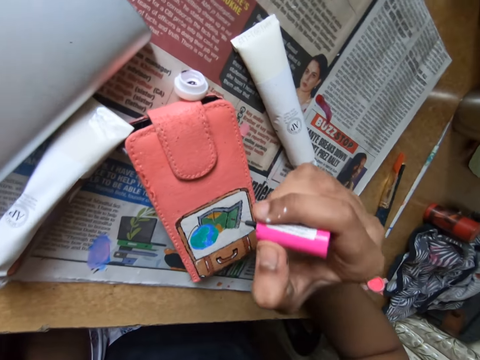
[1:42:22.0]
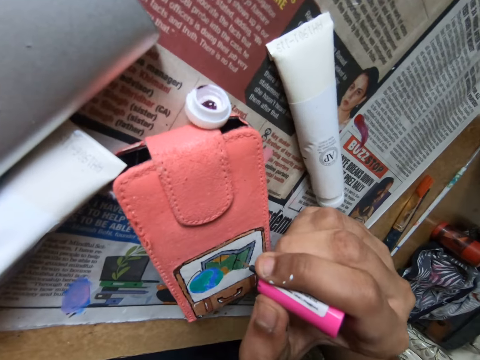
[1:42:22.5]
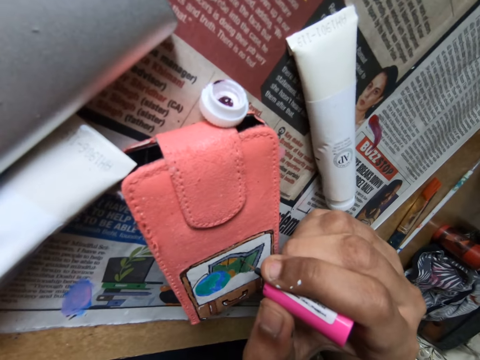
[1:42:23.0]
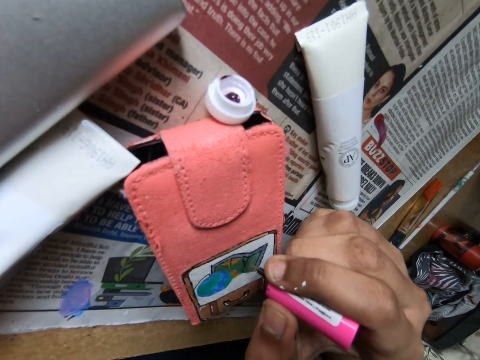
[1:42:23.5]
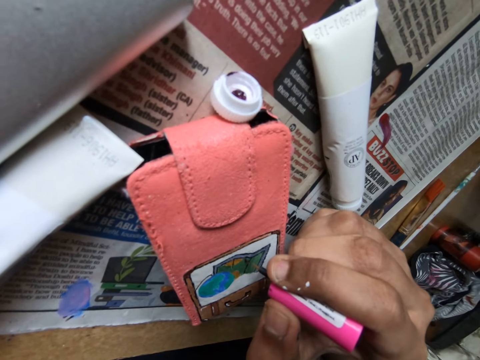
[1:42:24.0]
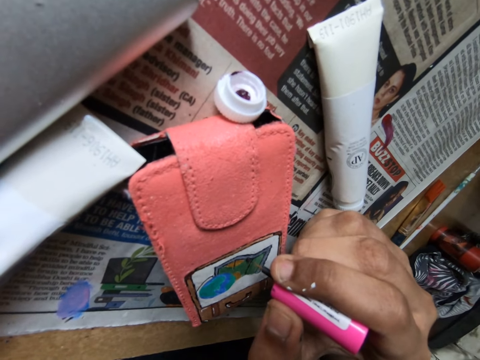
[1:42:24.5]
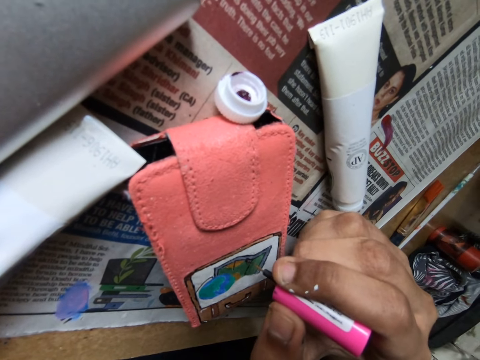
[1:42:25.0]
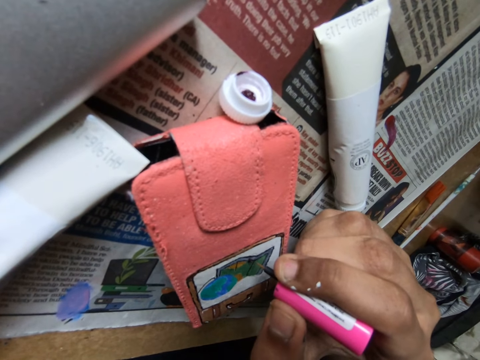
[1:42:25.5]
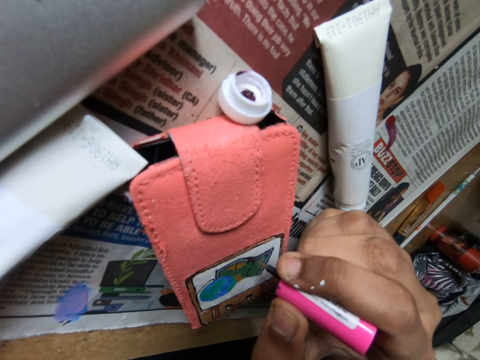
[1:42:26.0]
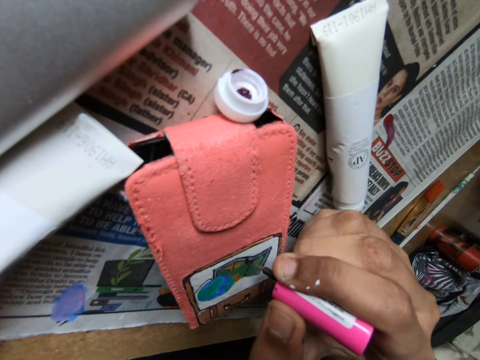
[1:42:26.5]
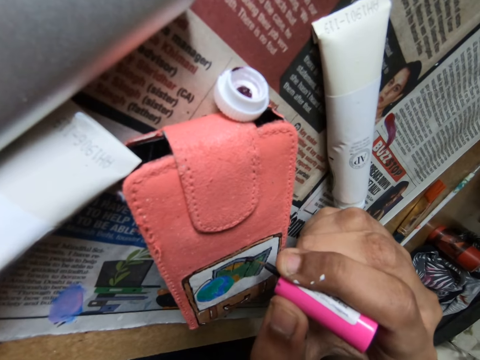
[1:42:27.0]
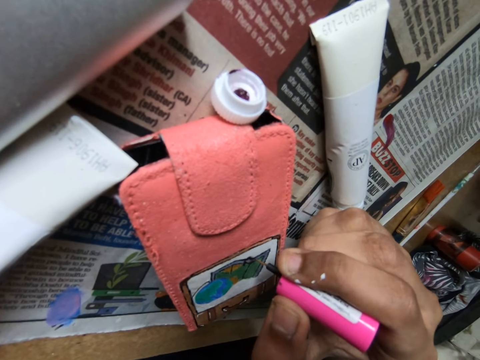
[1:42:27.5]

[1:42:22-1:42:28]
The camera wearer paints on the phone case on the table with the paint brush in her right hand.

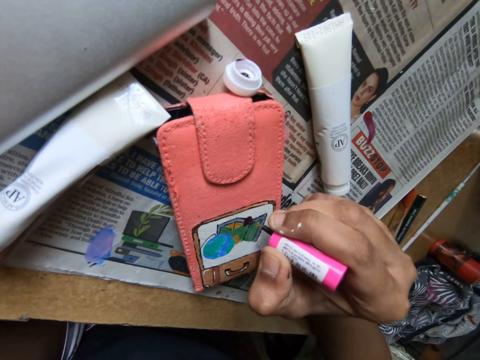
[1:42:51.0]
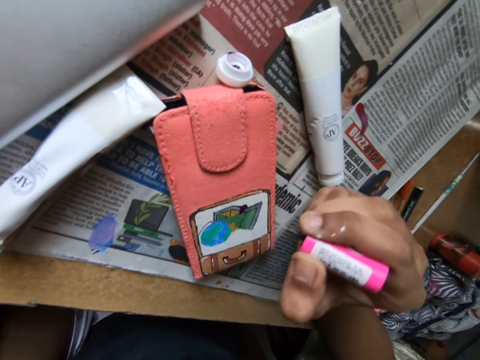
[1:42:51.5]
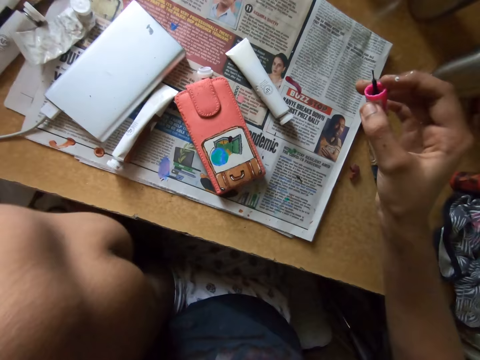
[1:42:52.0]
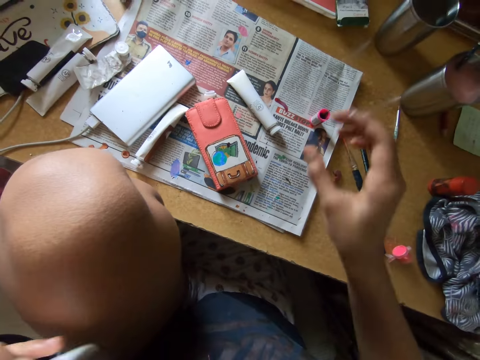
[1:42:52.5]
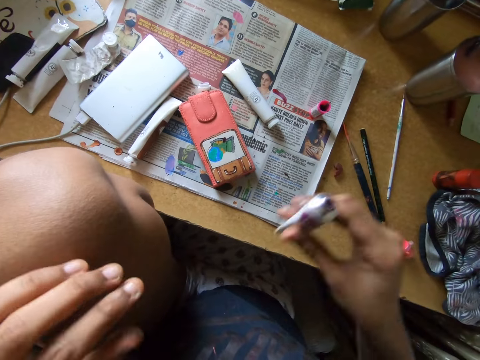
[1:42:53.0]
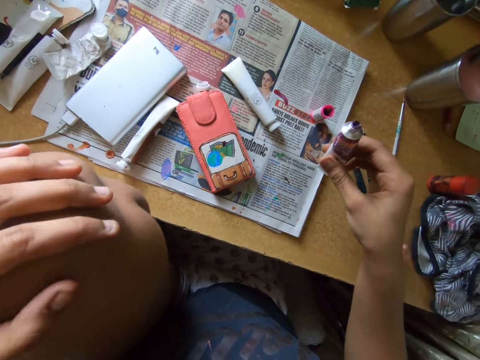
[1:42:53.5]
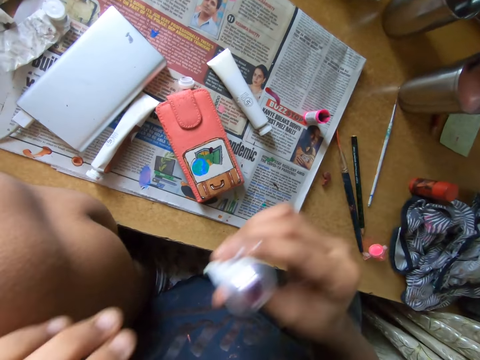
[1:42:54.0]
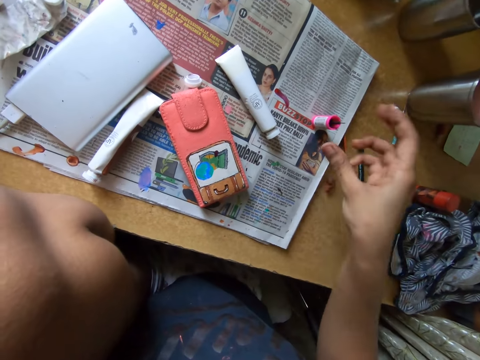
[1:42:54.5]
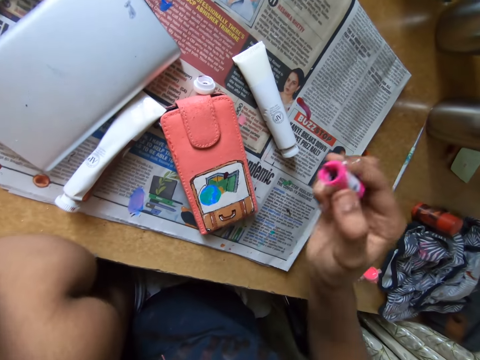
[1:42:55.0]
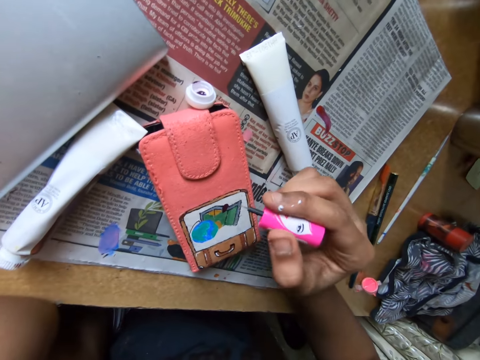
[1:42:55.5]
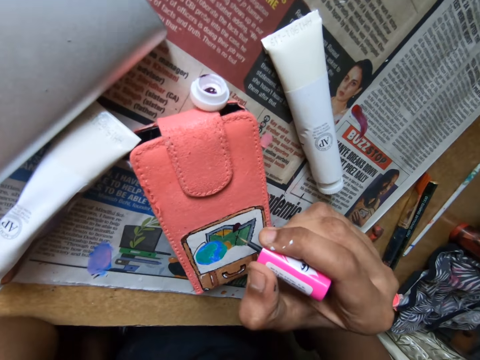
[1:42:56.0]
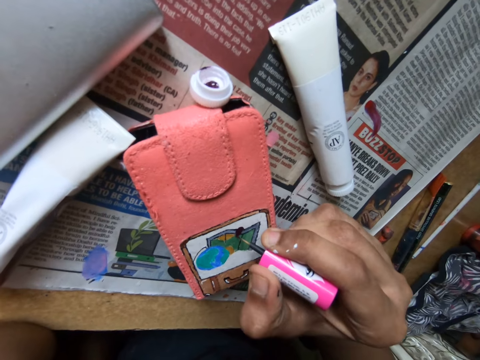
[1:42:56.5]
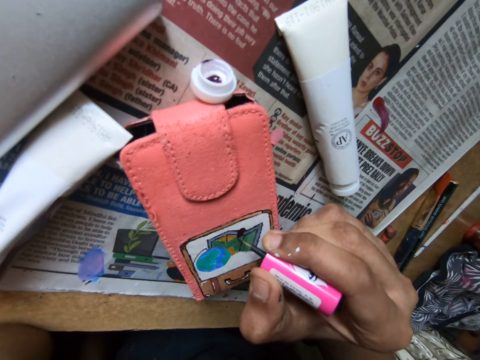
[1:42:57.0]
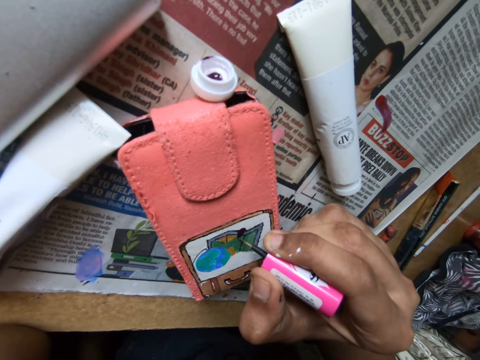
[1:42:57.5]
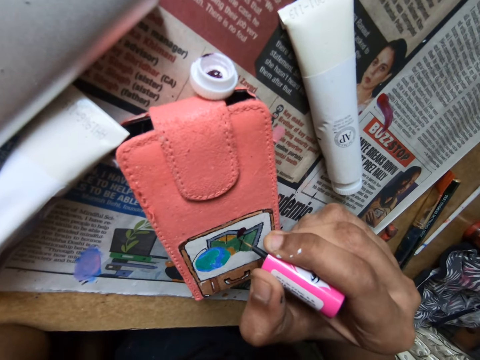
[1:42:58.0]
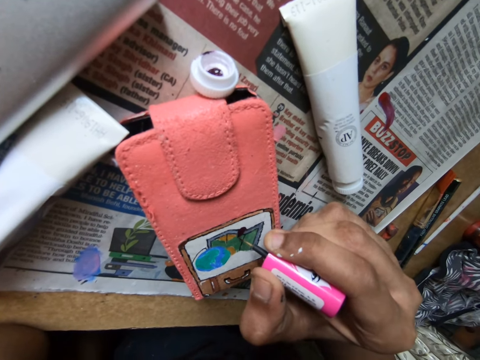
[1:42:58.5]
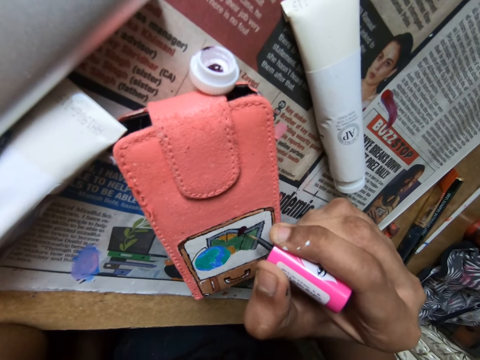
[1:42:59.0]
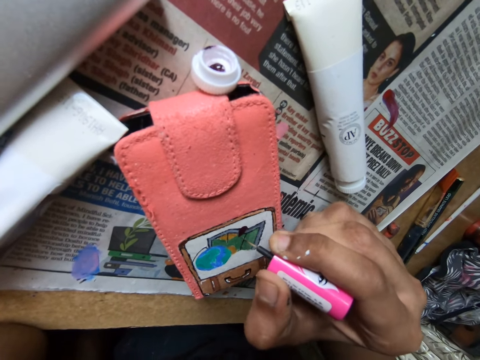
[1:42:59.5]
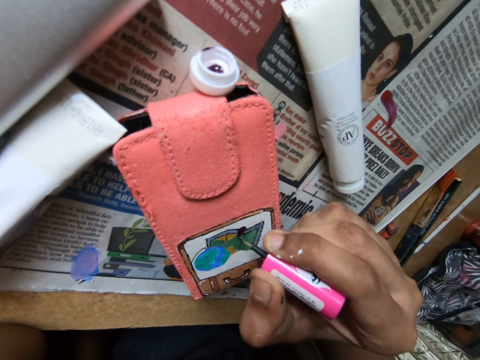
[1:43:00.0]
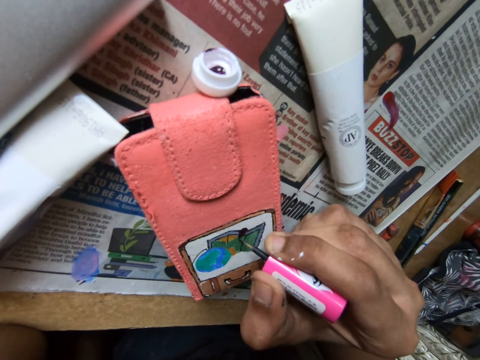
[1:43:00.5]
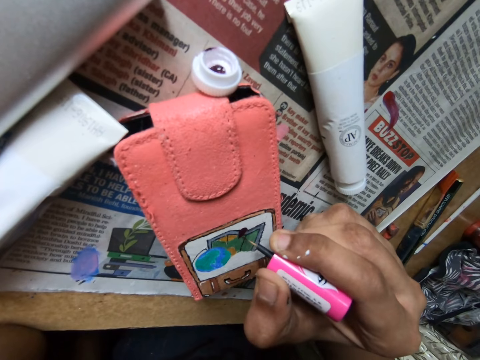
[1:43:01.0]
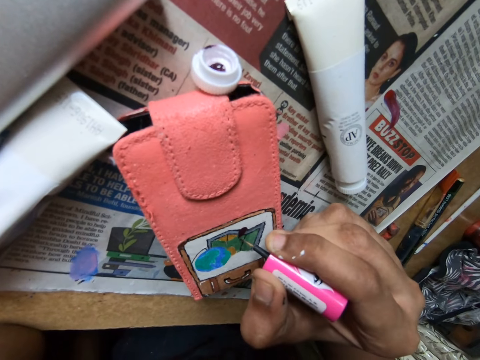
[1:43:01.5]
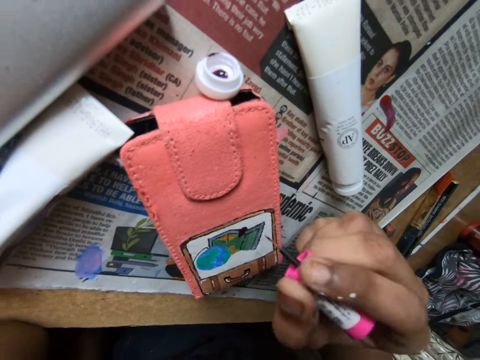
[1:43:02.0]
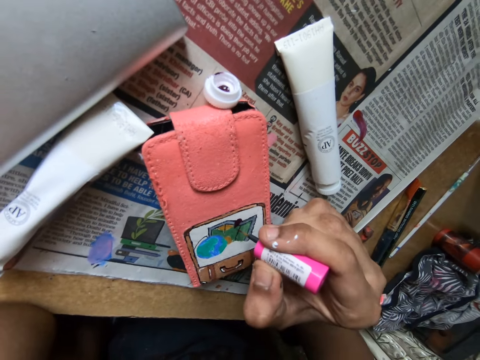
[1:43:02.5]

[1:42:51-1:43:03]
The camera wearer drops the paint brush on the table with her right hand. She passes the paint tube in her left hand to her right hand. She holds the finger slab ink with the right hand. She passes the paint tube in her right hand to her left hand. She picks up the paint brush on the table with her right hand. She paints on the phone case on the table with the paint brush in her right hand.

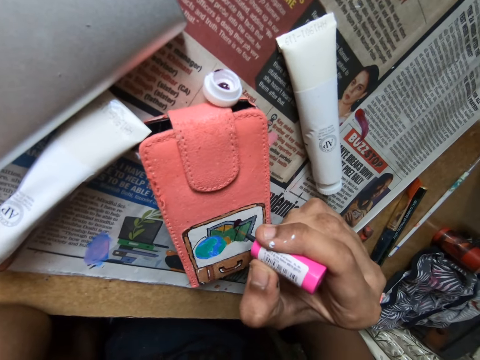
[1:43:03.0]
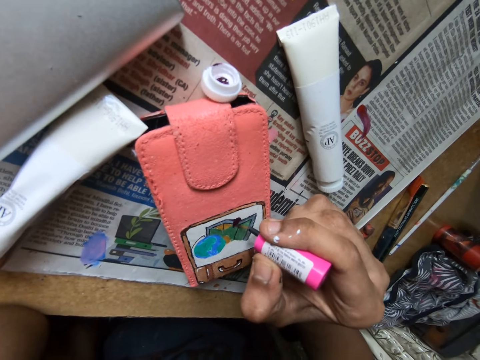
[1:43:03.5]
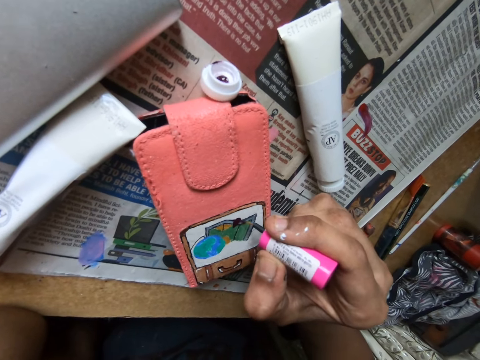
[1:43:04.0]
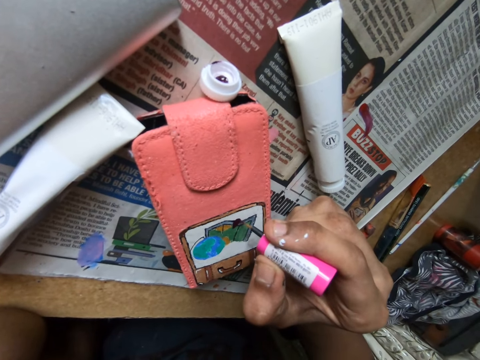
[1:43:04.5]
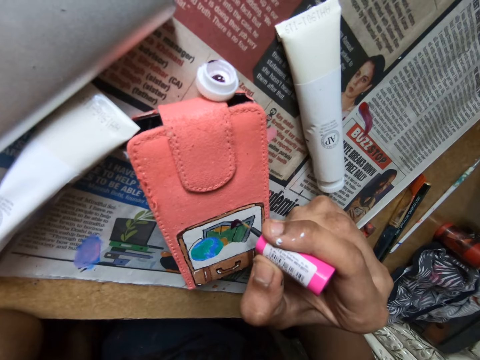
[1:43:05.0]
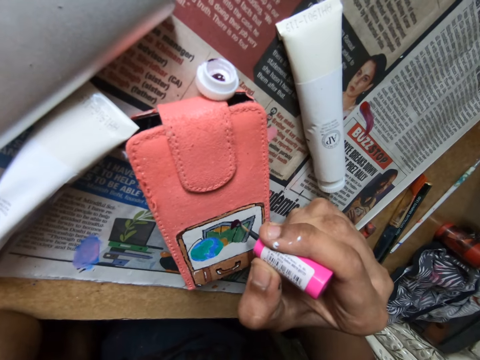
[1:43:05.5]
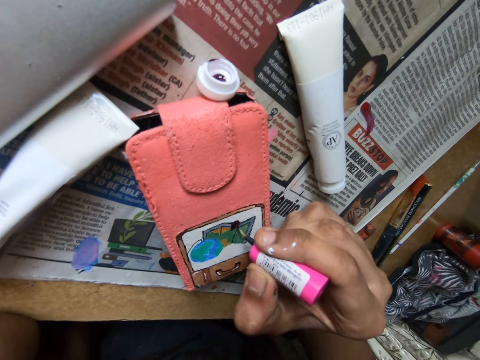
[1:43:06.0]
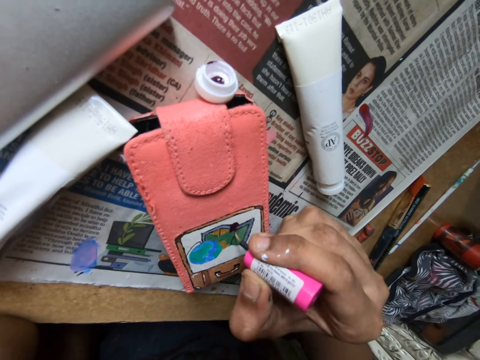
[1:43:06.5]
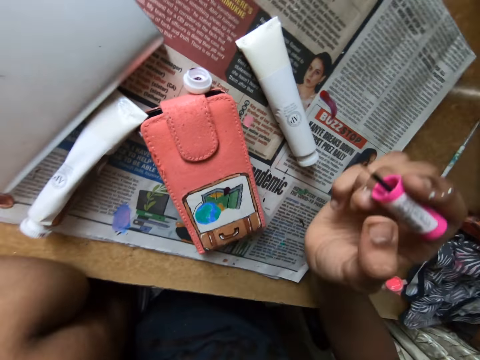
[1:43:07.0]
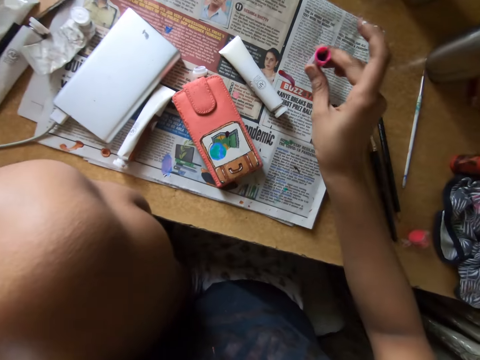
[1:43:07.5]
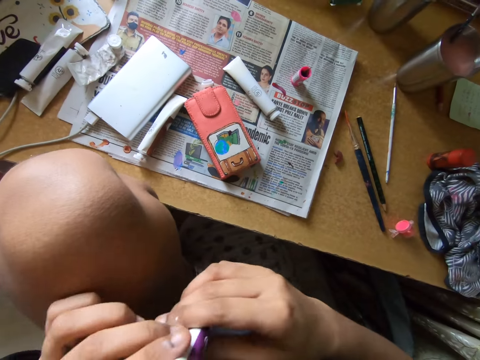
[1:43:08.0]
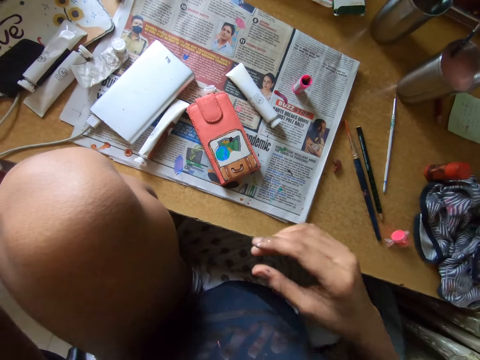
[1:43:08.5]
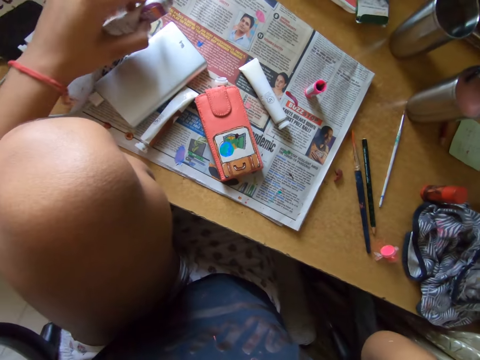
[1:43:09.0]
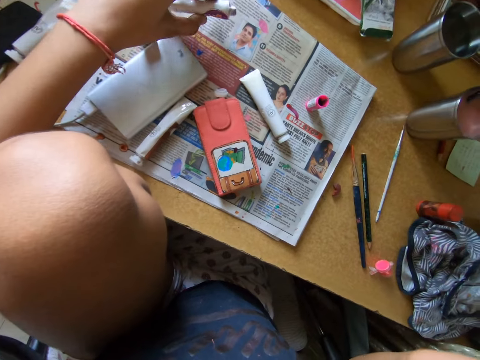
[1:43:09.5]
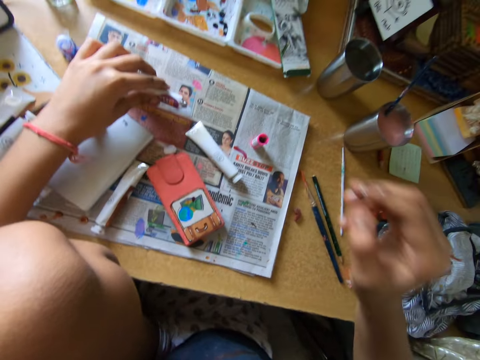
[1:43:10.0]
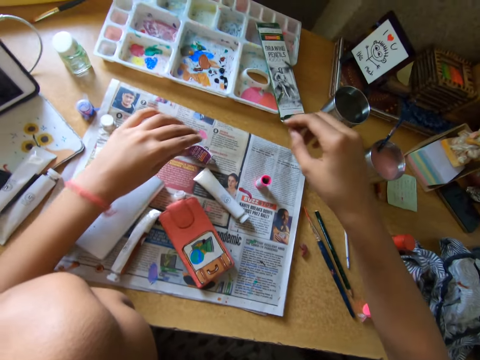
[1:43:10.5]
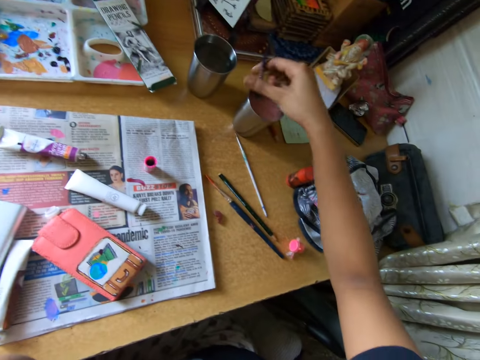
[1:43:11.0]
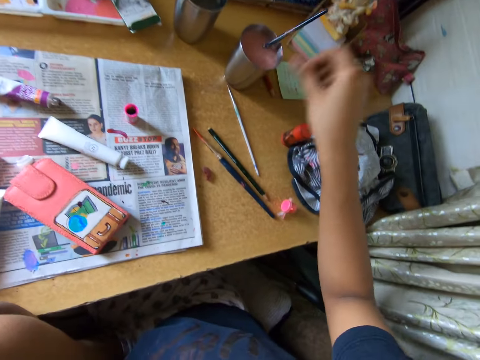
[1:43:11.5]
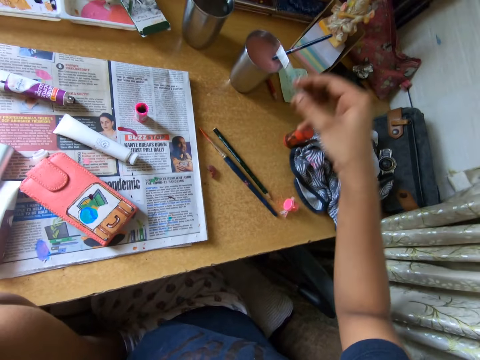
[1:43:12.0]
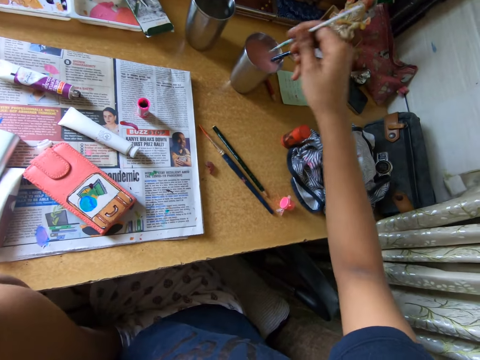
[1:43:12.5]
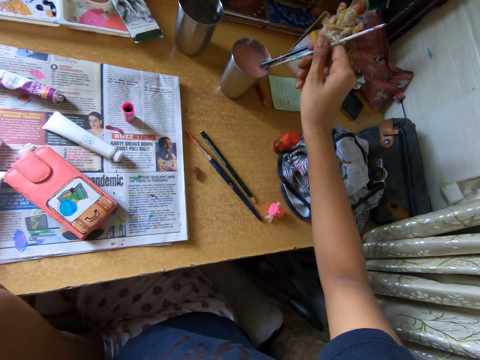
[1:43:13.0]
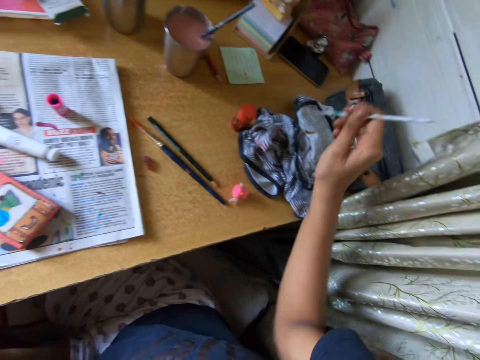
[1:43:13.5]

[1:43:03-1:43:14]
The camera wearer drops the paint brush on the table with her right hand. She drops the paint tube on the table with her left hand. She holds a paint brush in the cup on the table with her right hand. She picks up the paint brush on the table with her right hand. She dabs the paint brush in the water in the cup on the table with her right hand.
